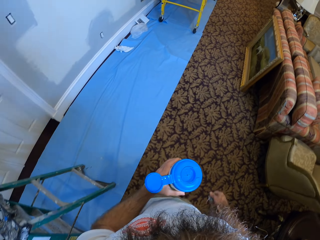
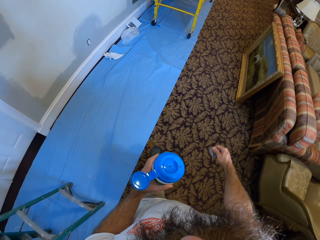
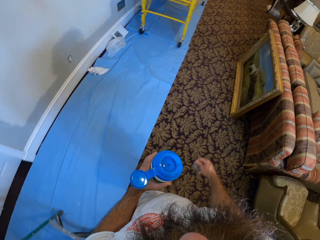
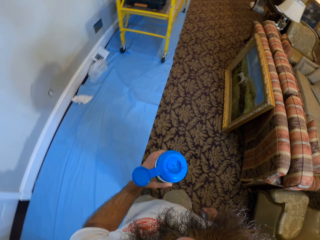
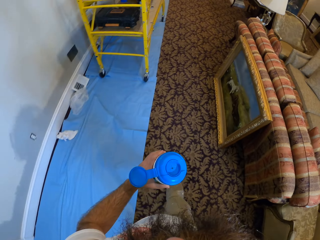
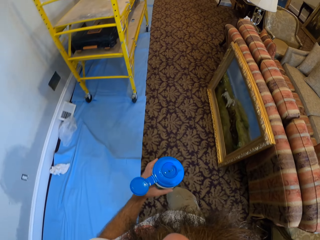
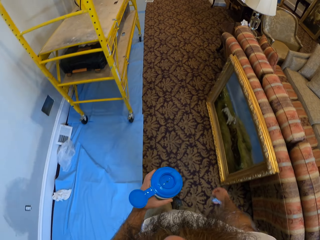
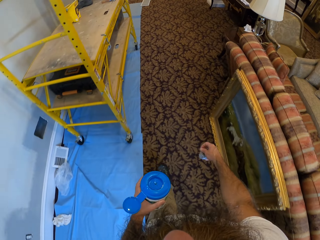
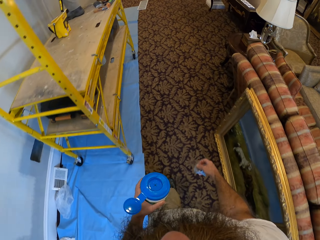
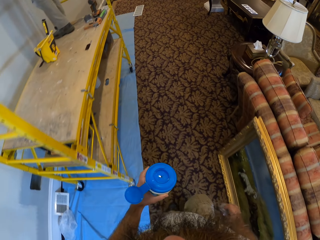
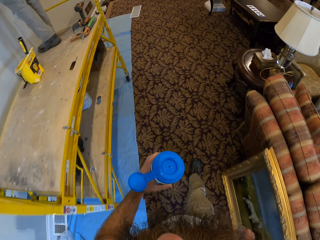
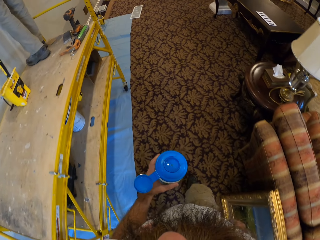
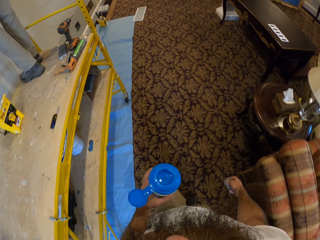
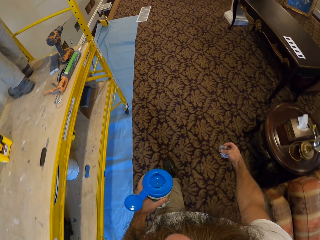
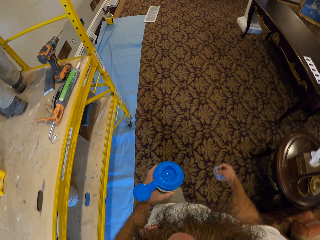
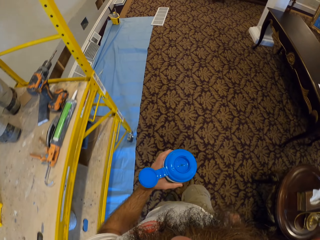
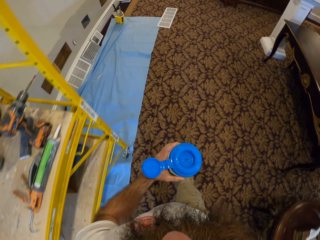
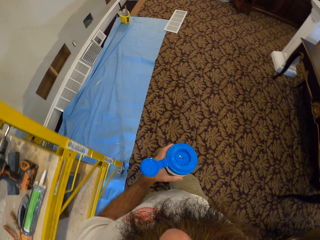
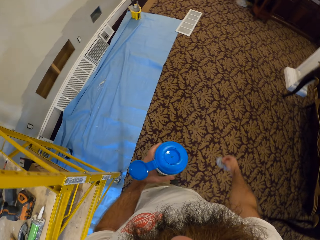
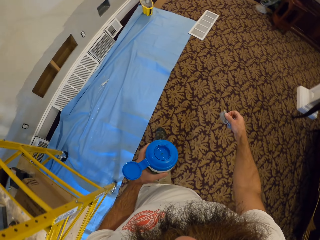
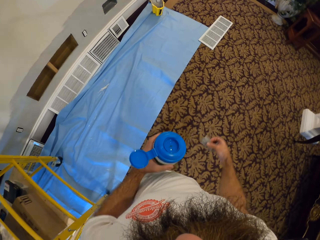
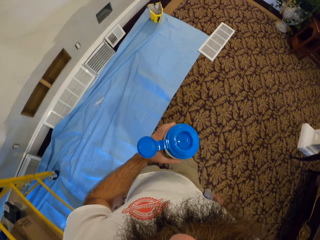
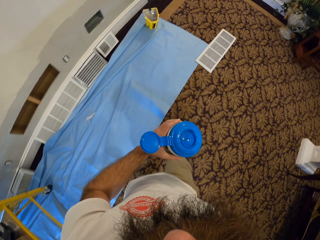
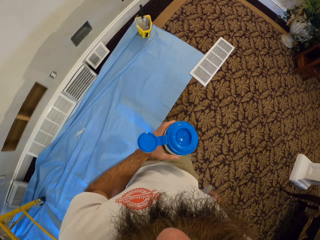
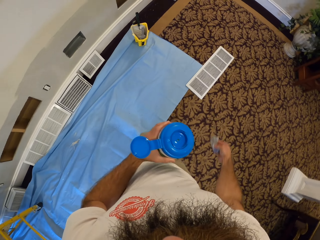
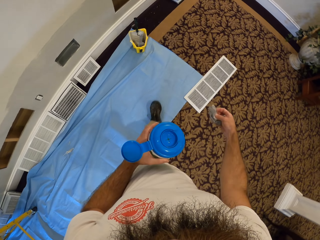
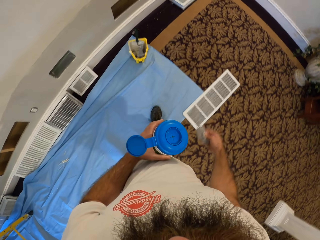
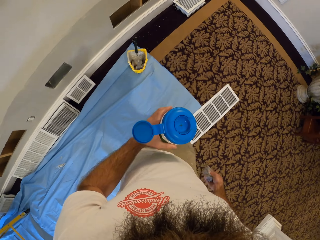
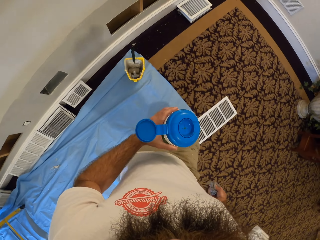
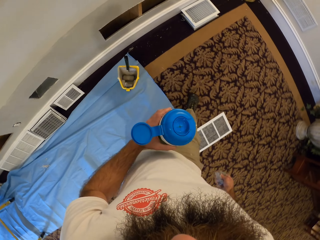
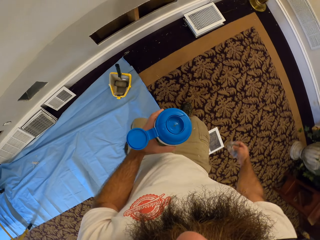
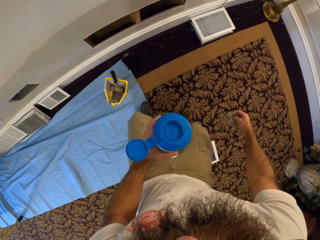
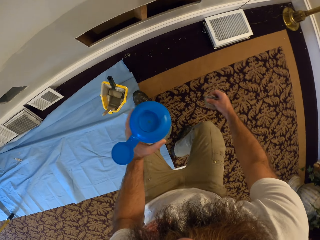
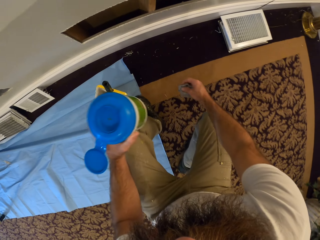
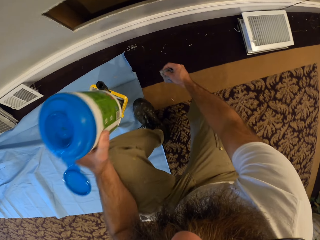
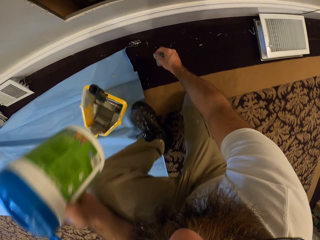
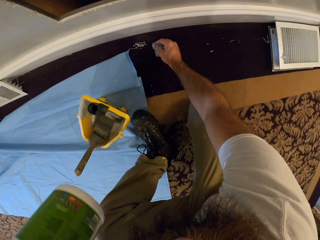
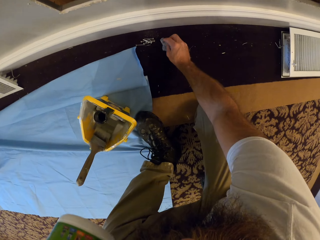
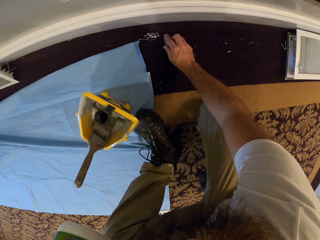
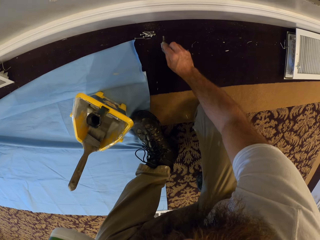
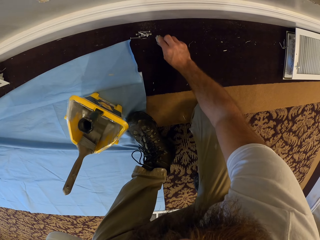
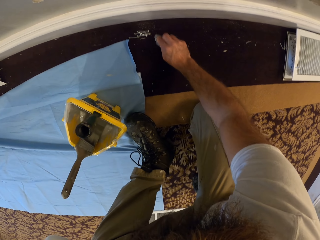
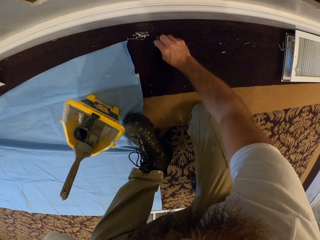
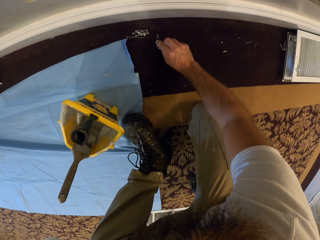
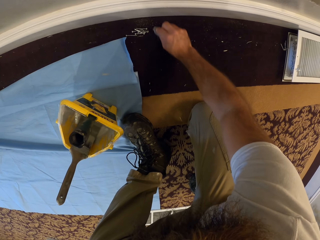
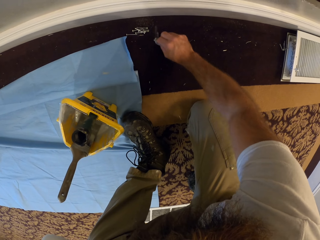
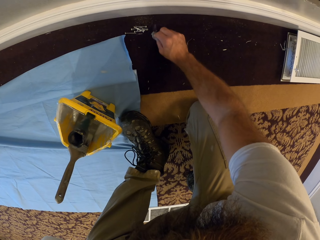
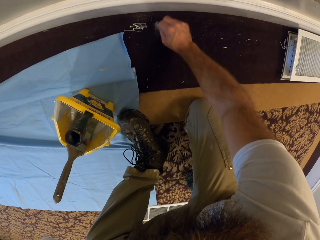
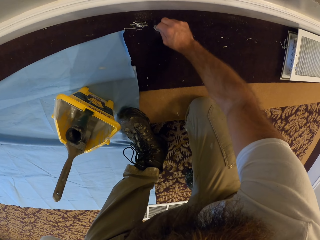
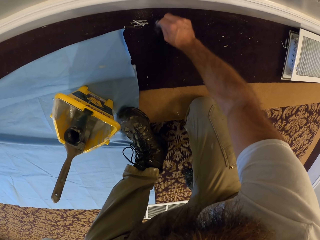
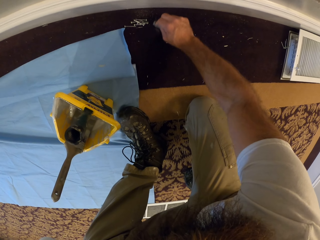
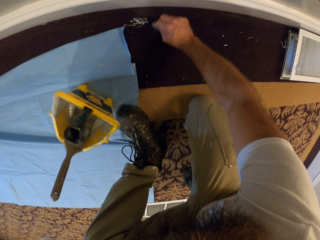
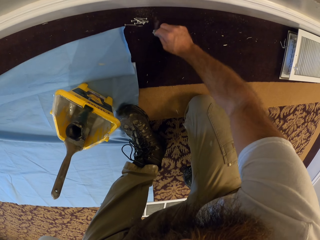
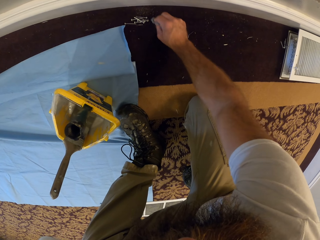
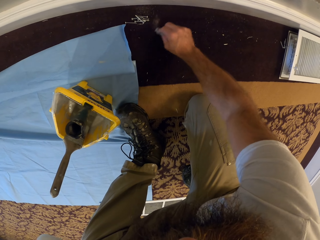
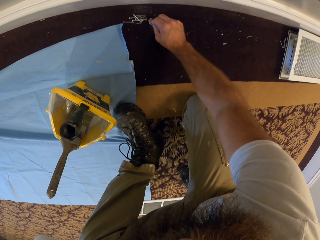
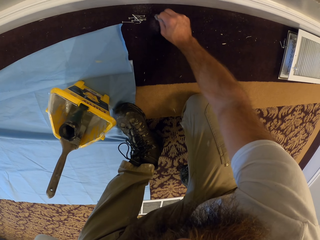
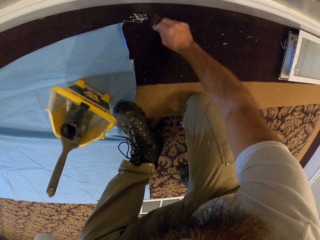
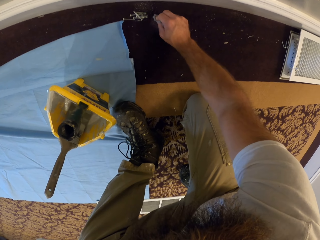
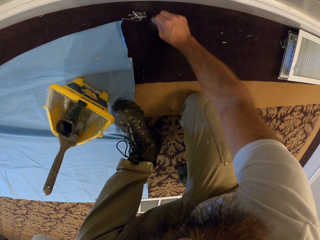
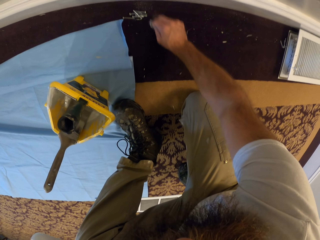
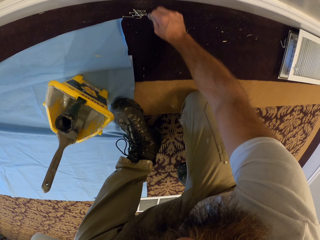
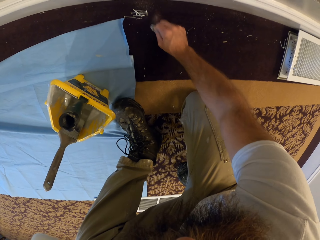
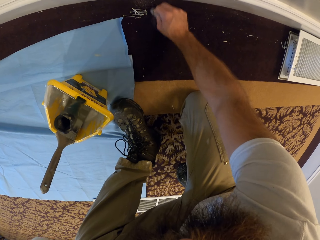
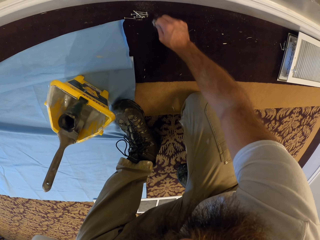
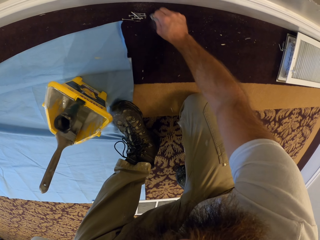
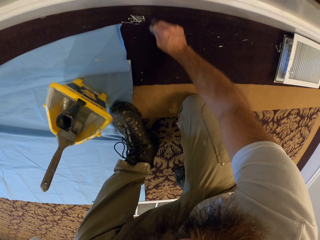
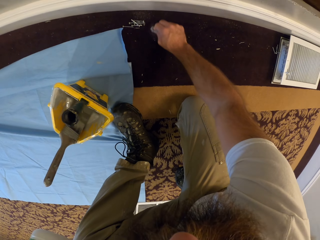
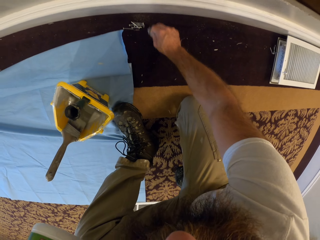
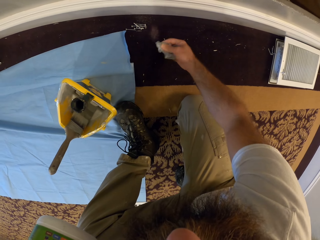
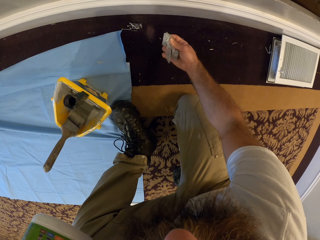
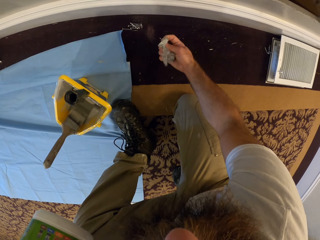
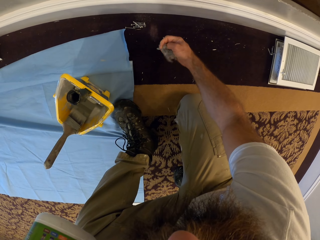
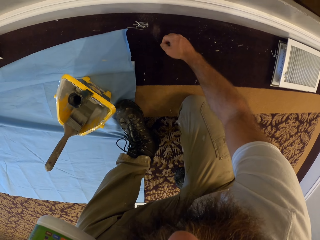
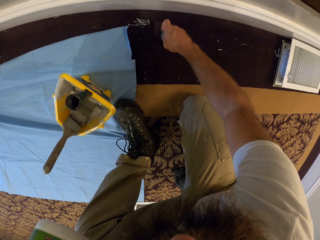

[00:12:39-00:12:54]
The camera wearer cleans paint stains on the floor with the tissue in his right hand. He scrapes the floor.

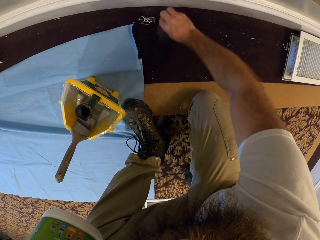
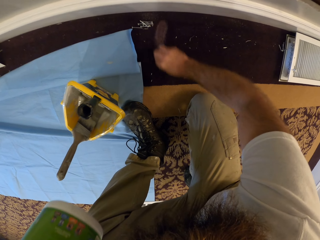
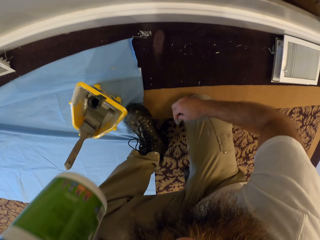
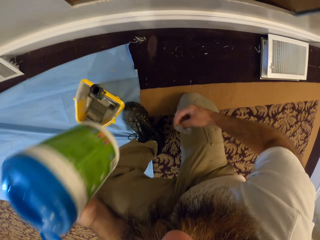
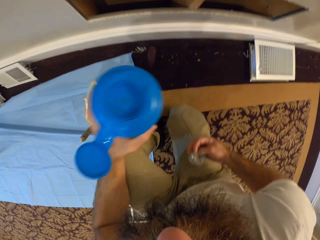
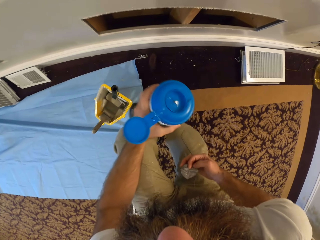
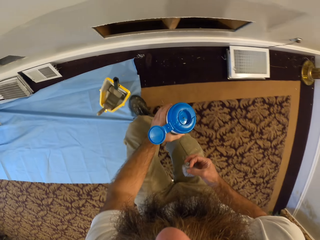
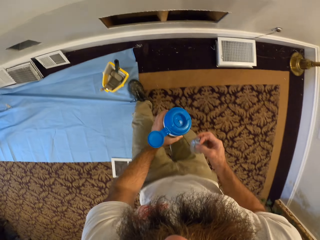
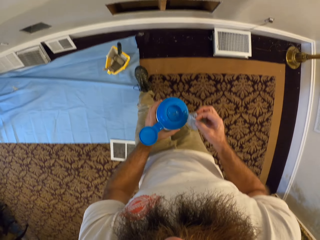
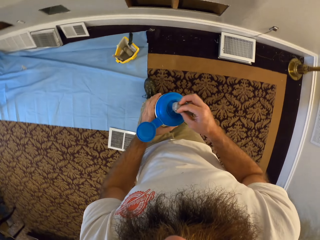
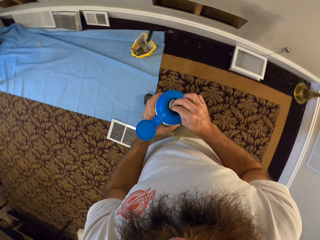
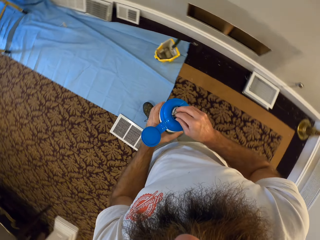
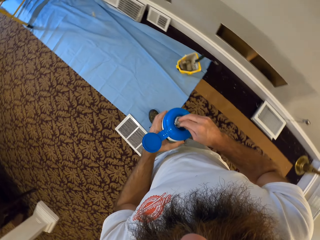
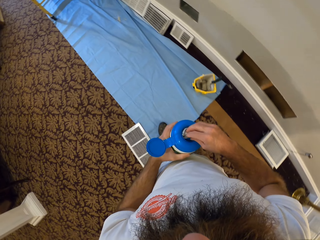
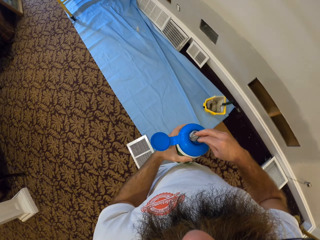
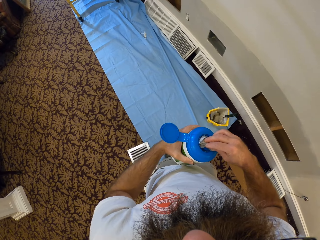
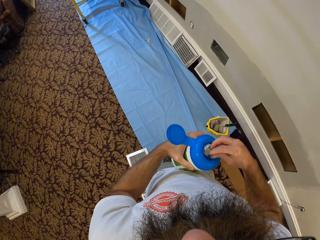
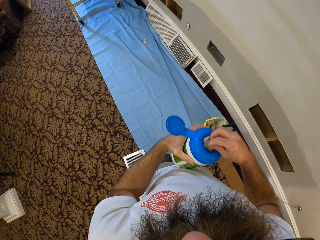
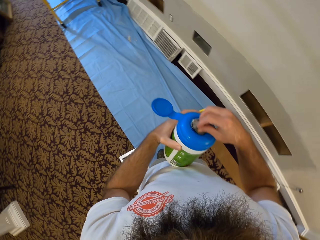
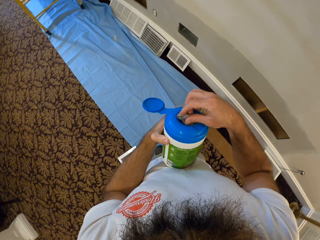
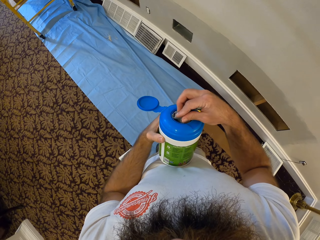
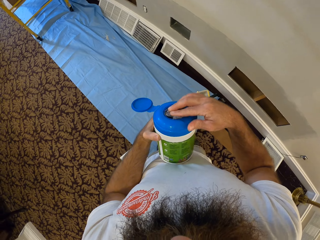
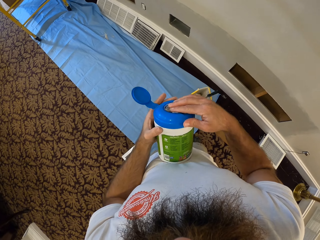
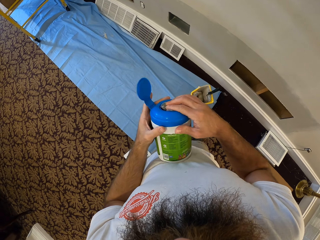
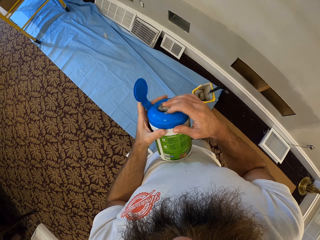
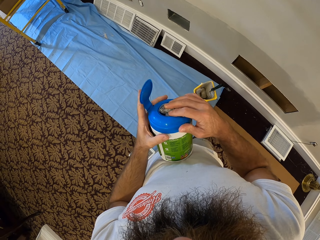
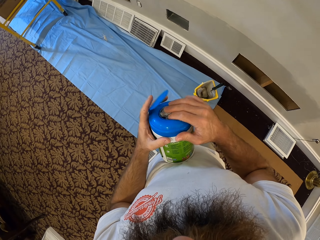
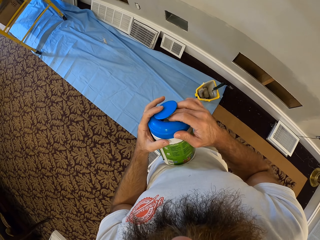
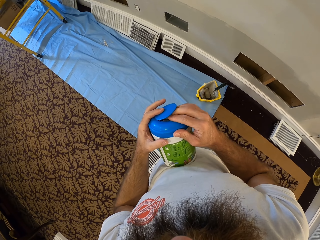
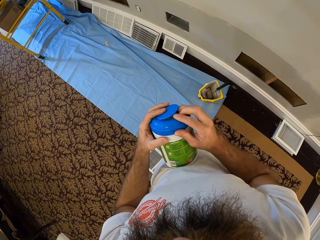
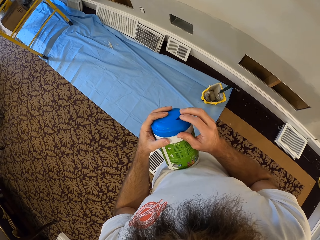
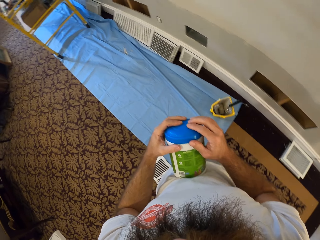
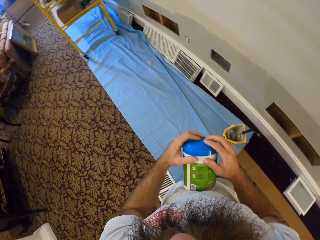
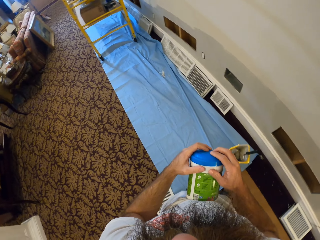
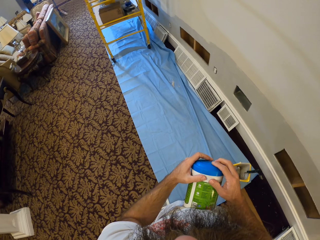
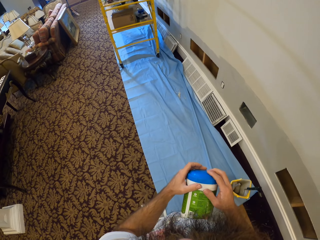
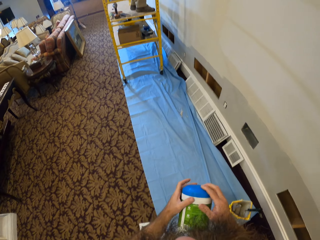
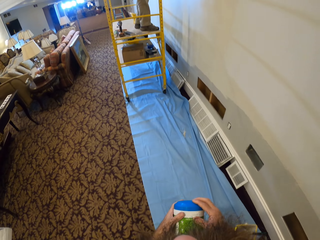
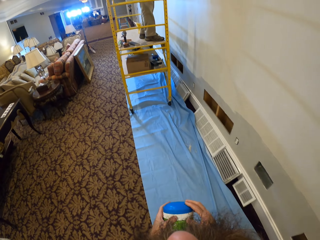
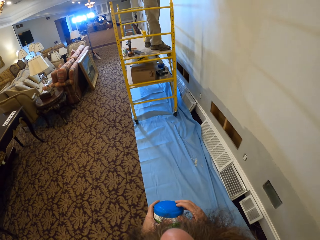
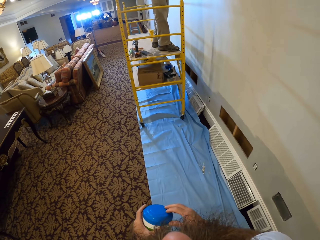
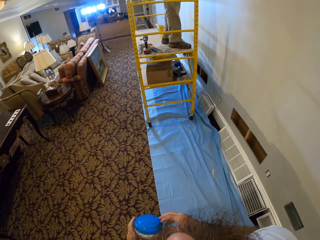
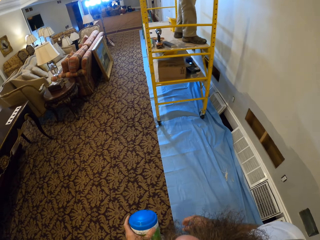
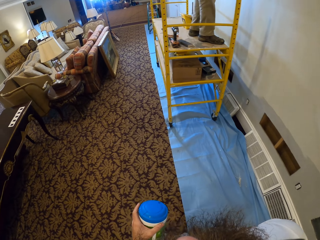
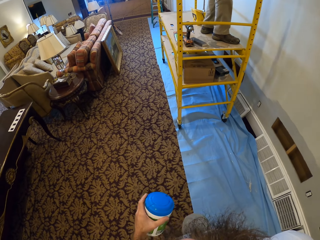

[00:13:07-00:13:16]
The camera wearer returns the tissue in the container with his right hand. He closes the container with both hands. He walks to a yellow shelf.
